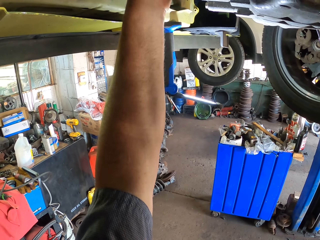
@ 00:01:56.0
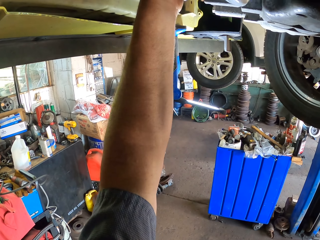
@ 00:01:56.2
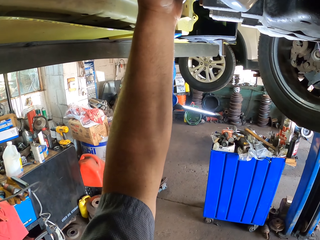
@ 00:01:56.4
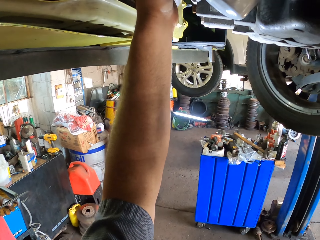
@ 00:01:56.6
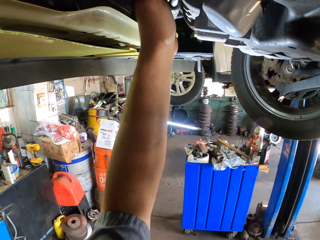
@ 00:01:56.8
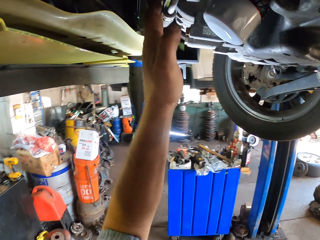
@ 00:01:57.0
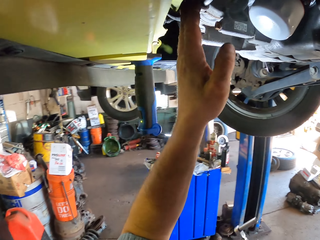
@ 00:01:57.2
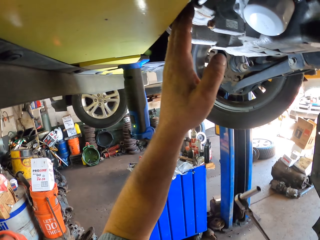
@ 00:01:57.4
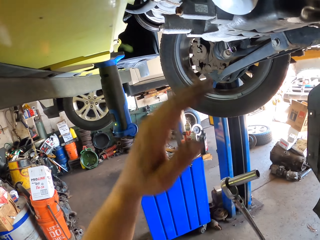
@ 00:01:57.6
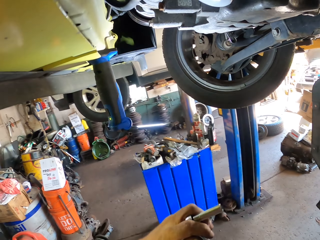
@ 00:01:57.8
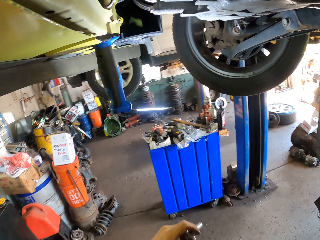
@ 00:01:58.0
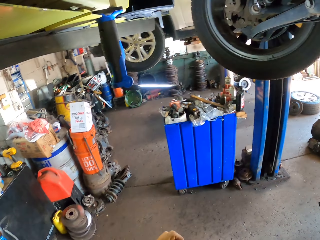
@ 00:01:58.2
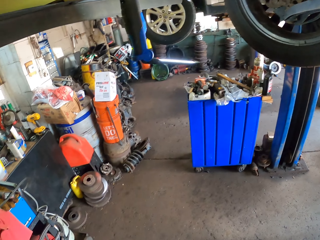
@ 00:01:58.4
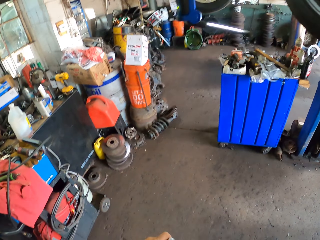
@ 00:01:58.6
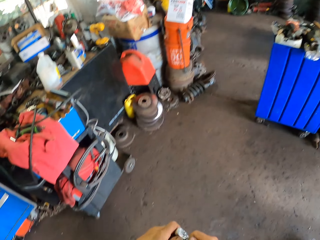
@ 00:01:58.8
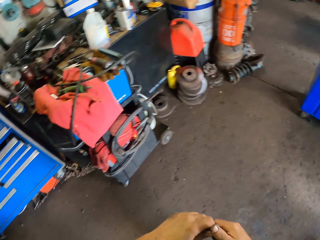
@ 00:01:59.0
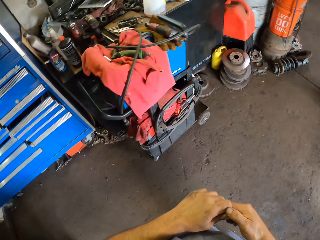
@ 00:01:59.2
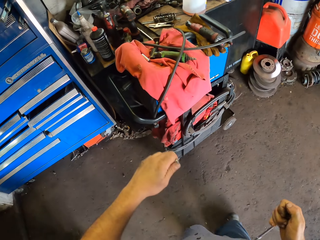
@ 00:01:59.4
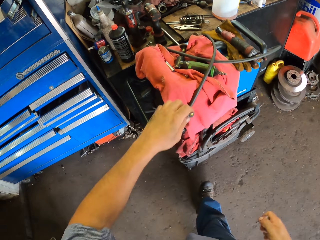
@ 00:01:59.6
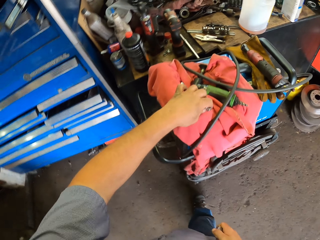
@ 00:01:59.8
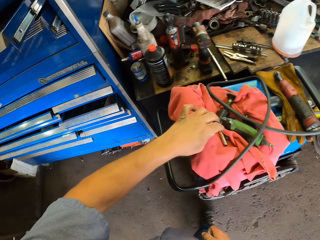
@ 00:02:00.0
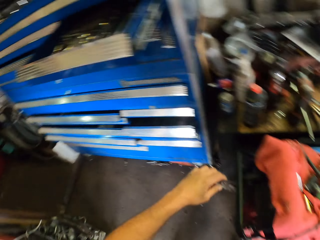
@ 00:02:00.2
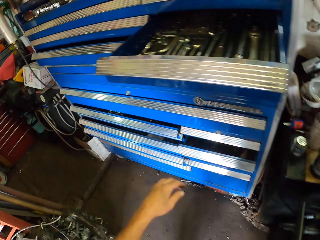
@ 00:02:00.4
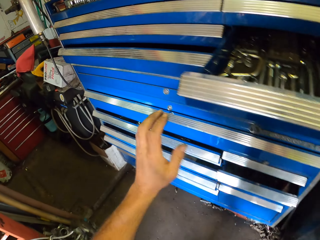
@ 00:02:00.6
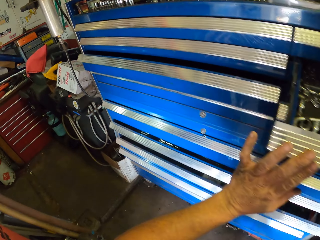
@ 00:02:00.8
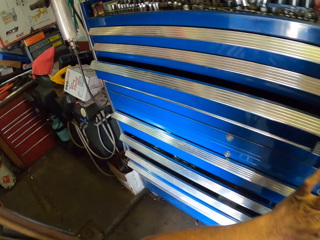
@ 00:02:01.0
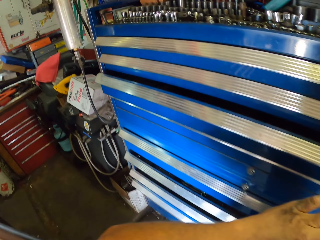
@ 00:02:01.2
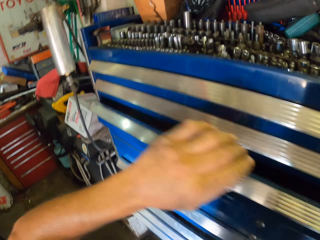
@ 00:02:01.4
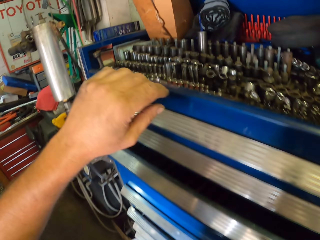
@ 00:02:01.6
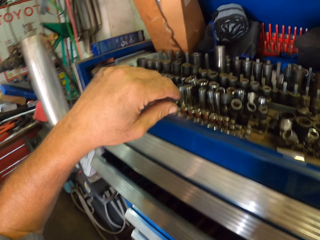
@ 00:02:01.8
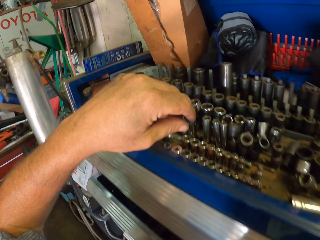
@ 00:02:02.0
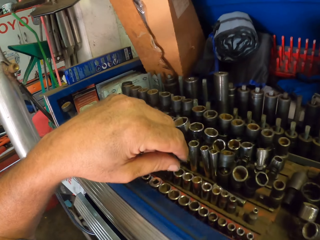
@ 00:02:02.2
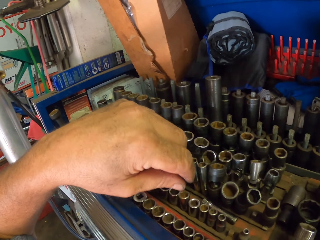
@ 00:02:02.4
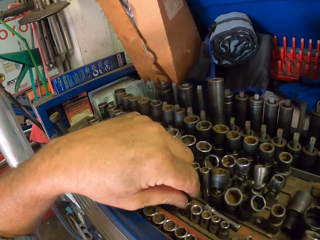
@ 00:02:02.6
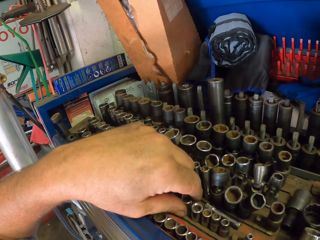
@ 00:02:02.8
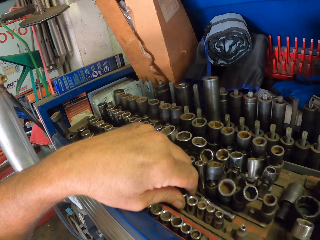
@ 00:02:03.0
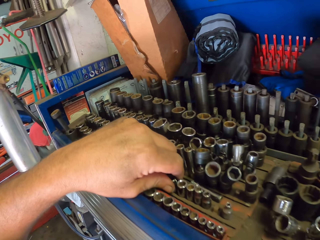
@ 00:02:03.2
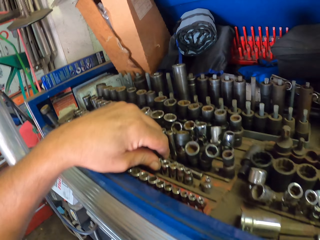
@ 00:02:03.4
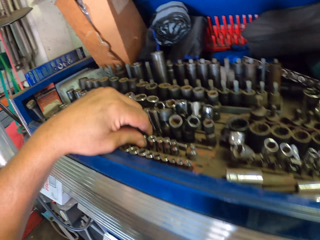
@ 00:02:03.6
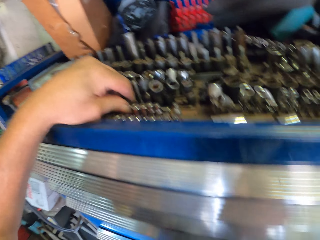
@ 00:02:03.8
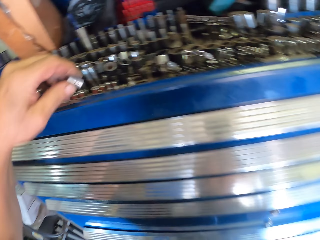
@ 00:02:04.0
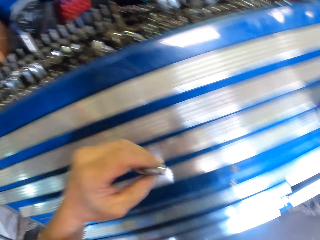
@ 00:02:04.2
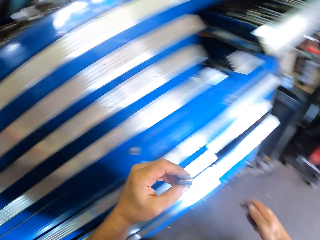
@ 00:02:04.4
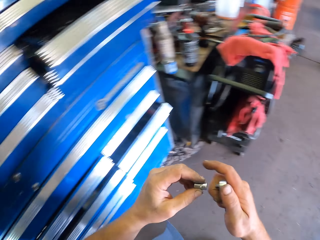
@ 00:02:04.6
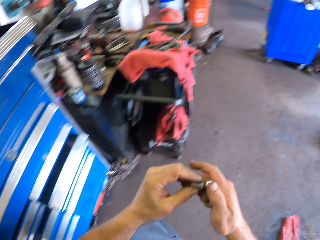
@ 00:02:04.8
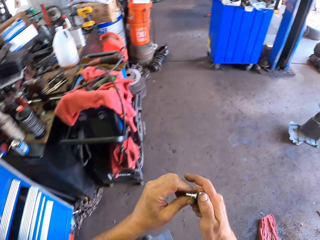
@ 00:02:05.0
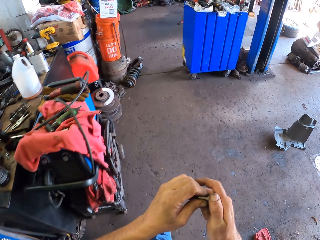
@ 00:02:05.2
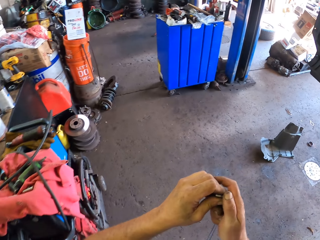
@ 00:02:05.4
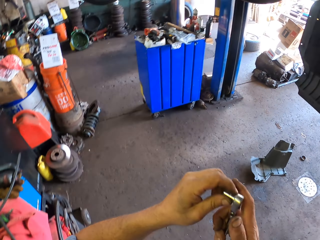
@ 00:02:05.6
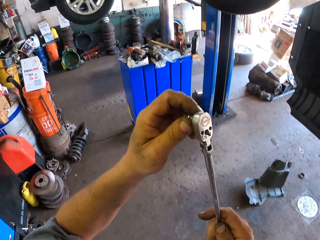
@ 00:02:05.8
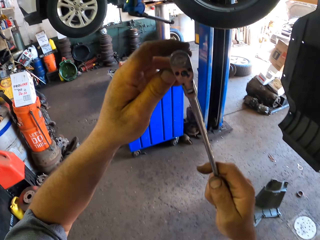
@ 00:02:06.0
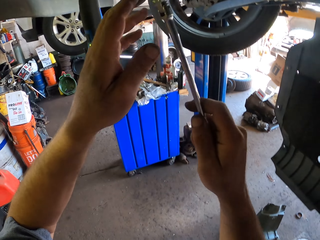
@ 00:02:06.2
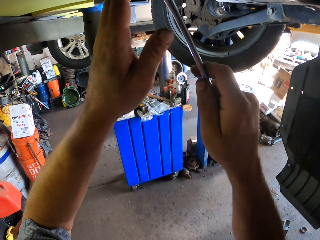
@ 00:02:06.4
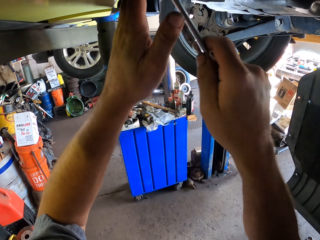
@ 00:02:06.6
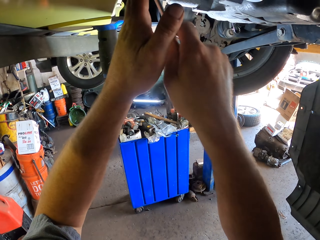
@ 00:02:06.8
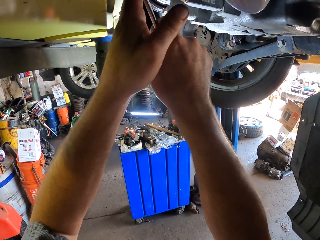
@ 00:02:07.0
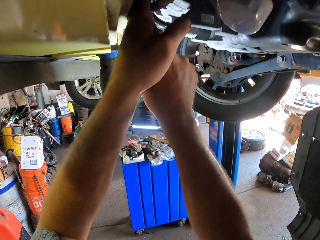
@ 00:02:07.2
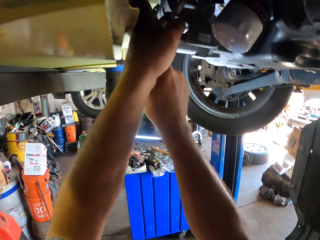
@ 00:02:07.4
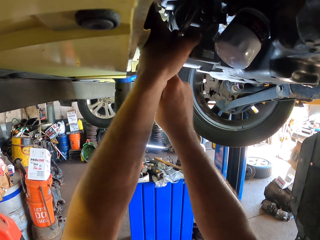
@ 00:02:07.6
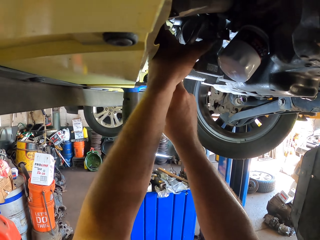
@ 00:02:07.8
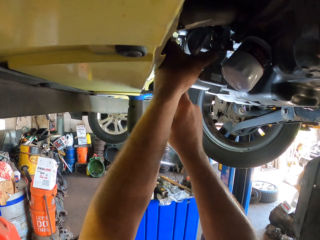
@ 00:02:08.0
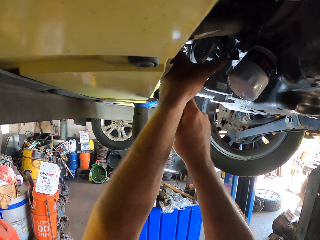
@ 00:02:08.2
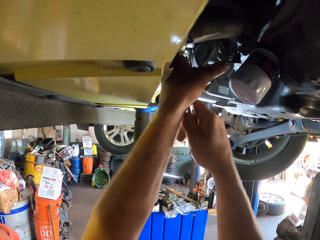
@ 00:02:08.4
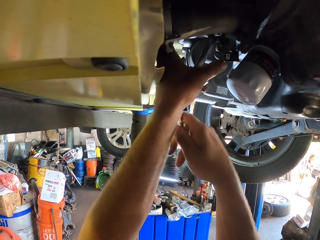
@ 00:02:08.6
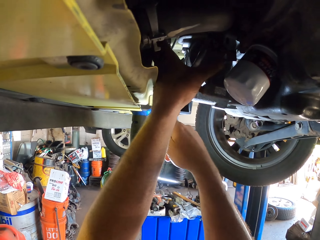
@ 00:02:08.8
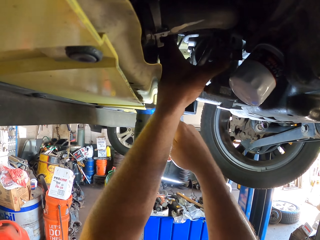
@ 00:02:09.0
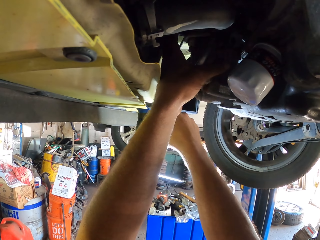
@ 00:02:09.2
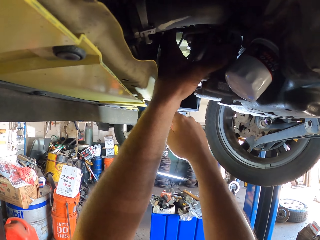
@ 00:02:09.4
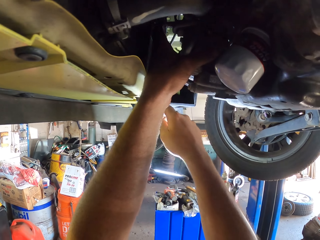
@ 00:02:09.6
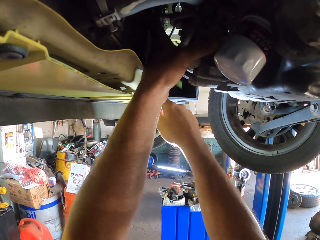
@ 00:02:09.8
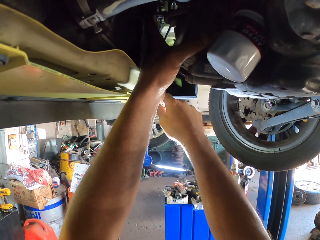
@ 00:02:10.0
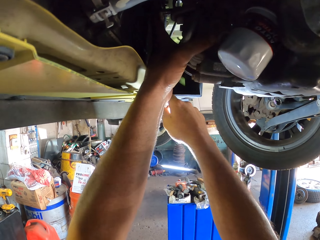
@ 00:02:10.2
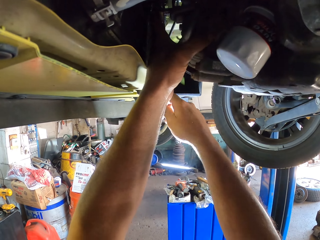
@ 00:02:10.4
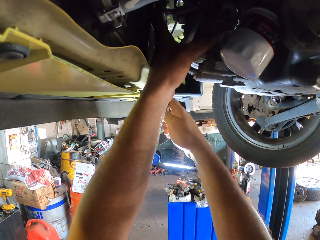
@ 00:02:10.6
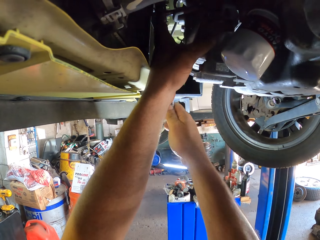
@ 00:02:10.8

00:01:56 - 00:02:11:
The camera wearer fixes the car with a spanner. They move around the workshop. They put the top plug metal down. They put the spanner on the table. They pick up a nut. They move around the workshop. They join the top lug metal. They fix the car with the nut and the spanner. They adjust the bolt.

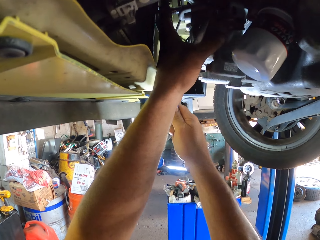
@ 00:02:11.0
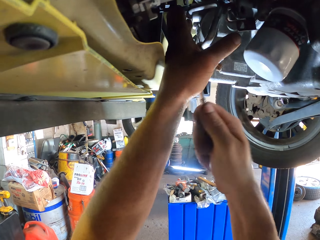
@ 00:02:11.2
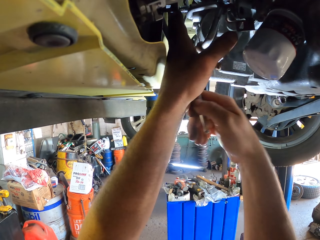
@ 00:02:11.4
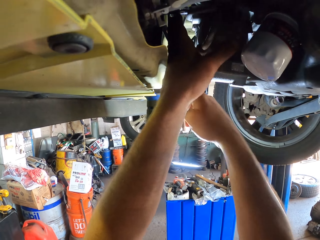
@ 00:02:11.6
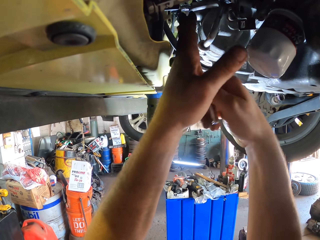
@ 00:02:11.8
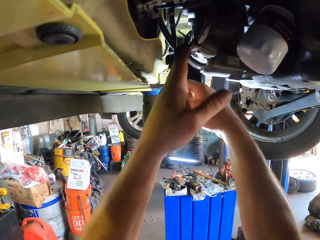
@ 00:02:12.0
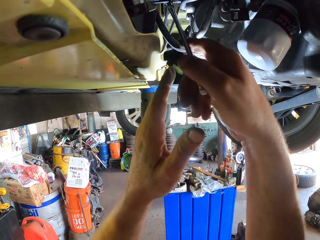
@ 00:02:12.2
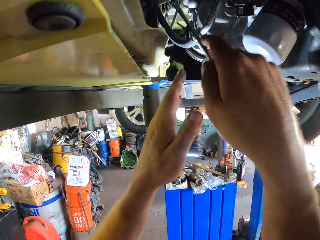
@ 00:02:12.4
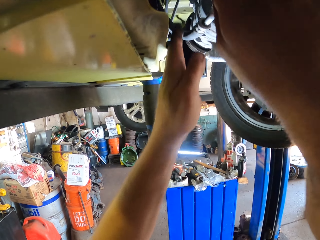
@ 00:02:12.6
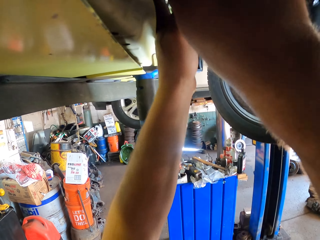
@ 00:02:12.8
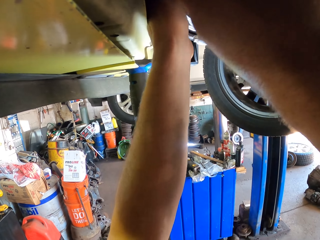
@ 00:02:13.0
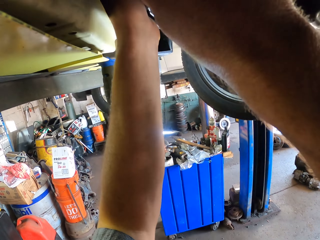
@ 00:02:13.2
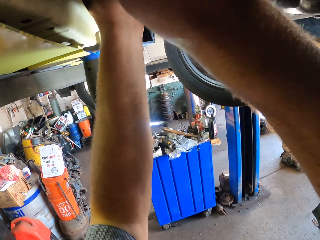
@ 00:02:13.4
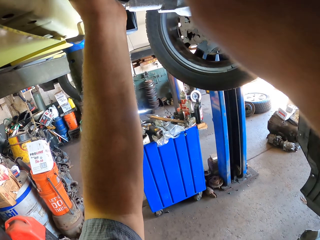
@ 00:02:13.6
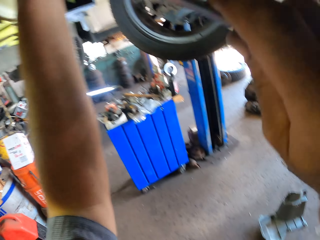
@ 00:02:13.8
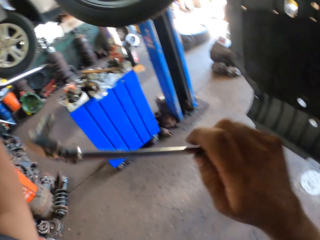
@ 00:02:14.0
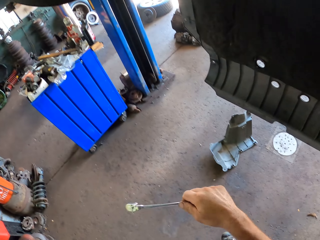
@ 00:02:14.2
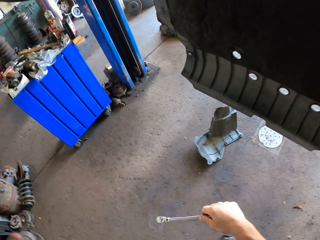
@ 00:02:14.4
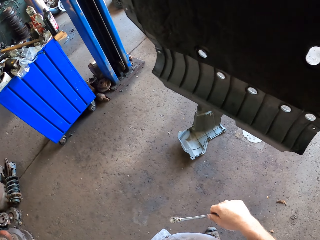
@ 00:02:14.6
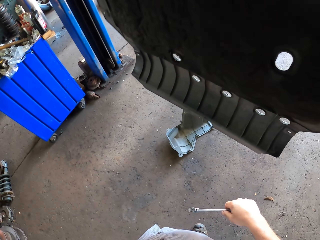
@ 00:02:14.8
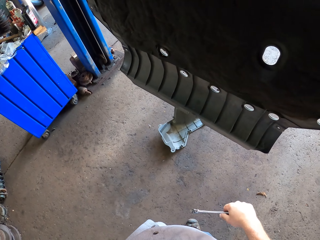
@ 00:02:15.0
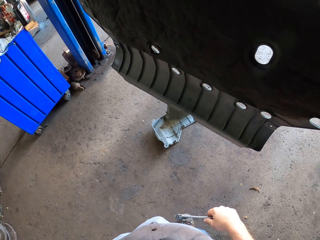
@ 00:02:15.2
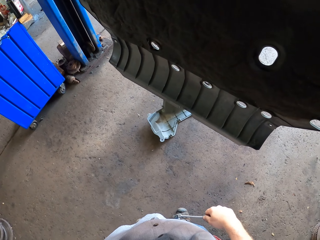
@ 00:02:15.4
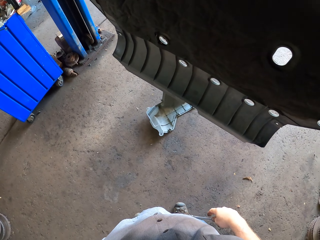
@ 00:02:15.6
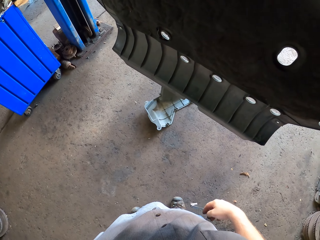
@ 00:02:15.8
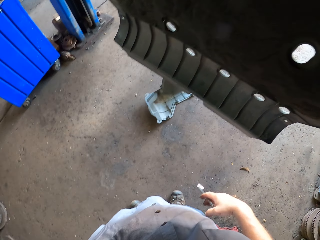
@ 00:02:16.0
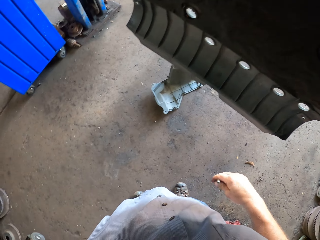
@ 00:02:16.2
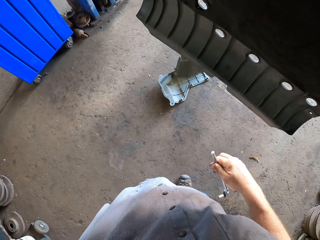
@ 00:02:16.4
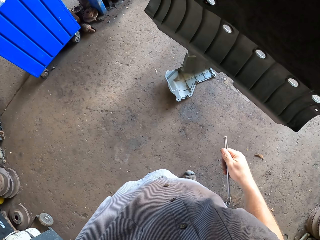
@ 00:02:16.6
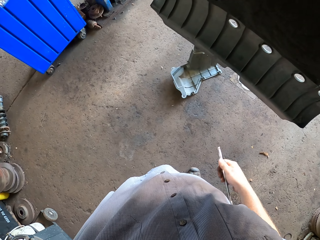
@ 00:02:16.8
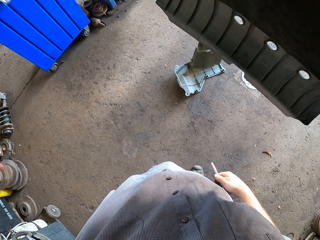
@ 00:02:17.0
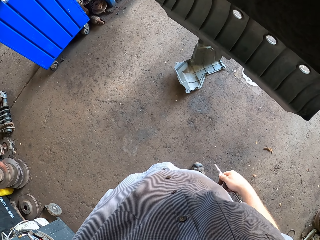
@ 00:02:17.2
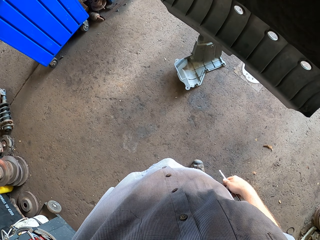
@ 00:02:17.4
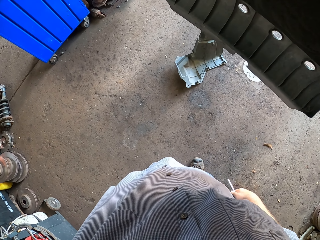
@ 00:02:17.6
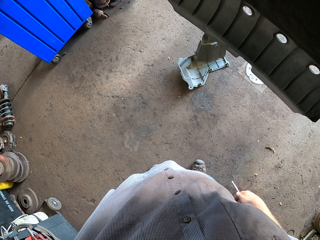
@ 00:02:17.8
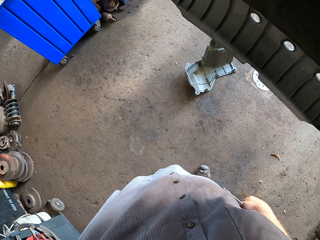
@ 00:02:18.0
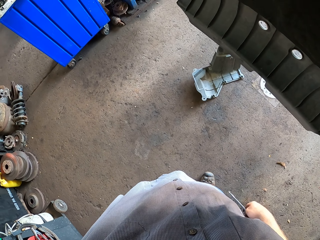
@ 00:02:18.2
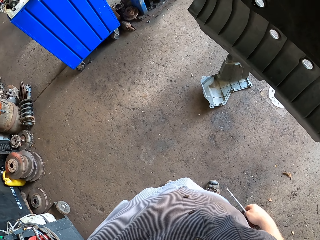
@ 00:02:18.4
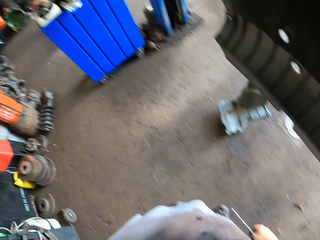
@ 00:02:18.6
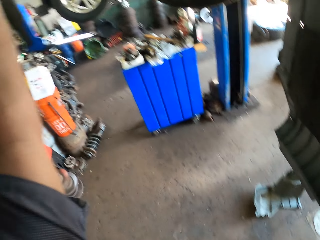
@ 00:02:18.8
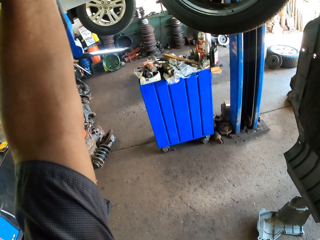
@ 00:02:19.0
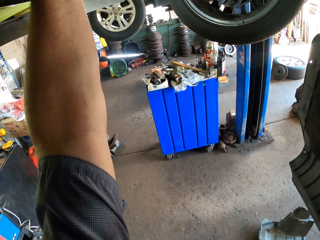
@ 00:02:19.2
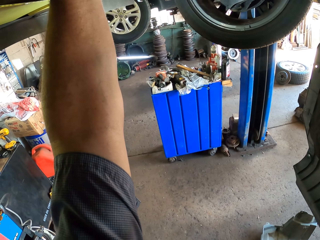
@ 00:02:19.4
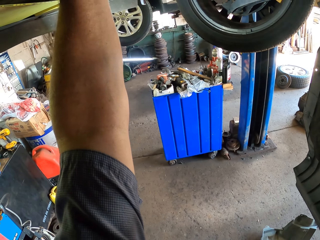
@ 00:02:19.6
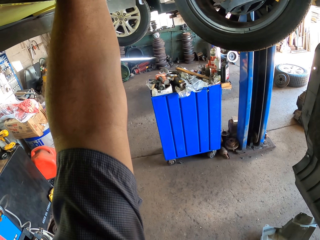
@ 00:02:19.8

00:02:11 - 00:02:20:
The camera wearer puts the right hand down. They hold a spanner.
